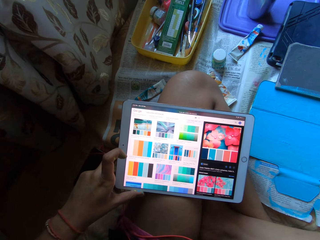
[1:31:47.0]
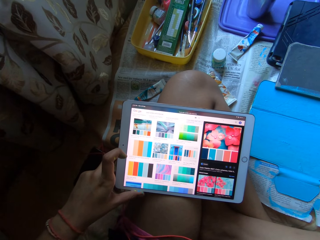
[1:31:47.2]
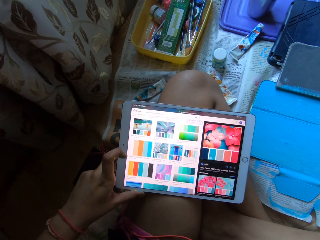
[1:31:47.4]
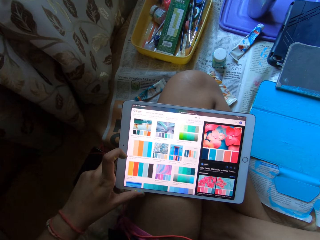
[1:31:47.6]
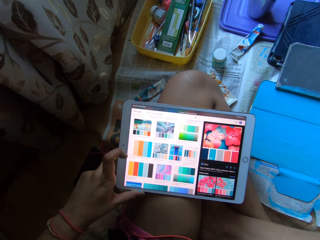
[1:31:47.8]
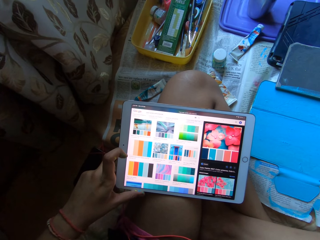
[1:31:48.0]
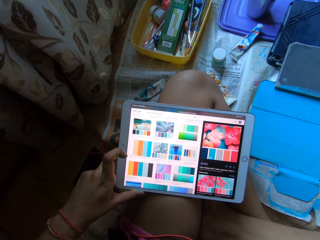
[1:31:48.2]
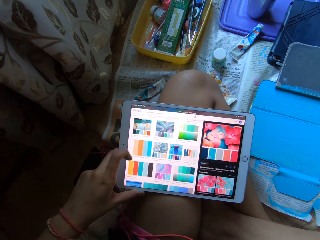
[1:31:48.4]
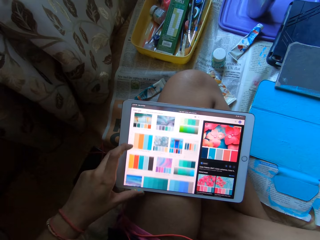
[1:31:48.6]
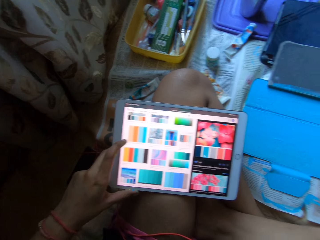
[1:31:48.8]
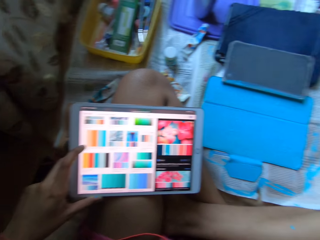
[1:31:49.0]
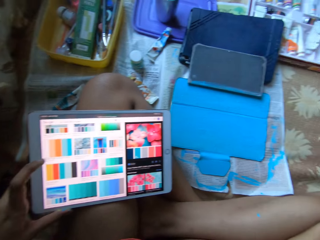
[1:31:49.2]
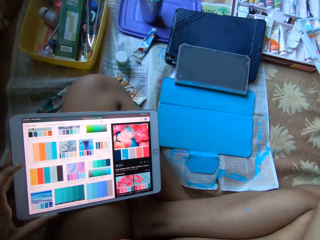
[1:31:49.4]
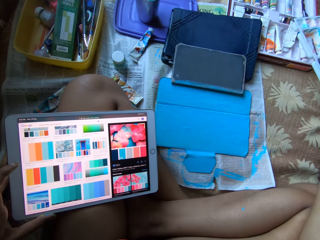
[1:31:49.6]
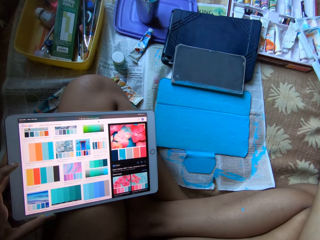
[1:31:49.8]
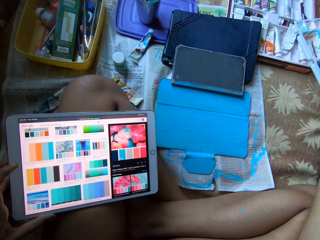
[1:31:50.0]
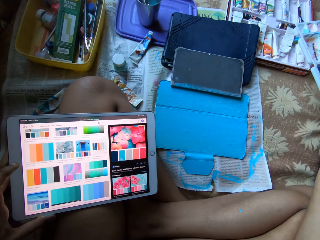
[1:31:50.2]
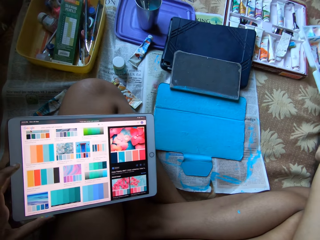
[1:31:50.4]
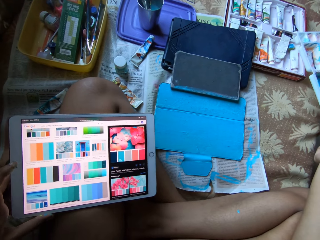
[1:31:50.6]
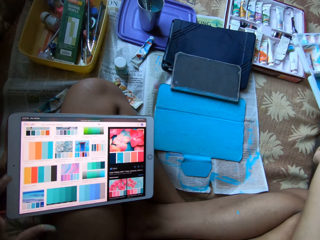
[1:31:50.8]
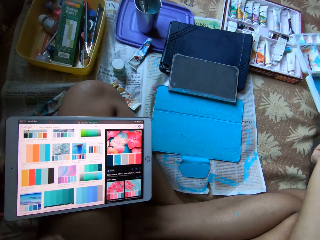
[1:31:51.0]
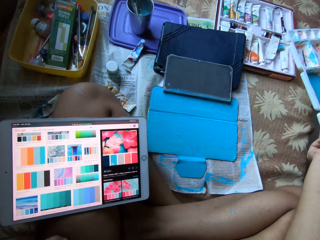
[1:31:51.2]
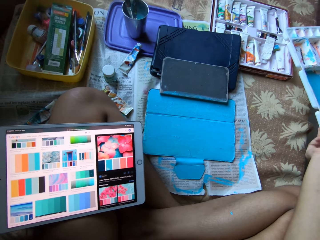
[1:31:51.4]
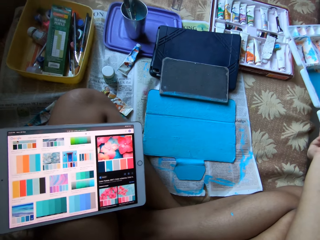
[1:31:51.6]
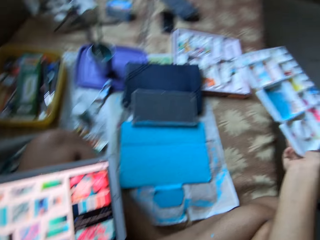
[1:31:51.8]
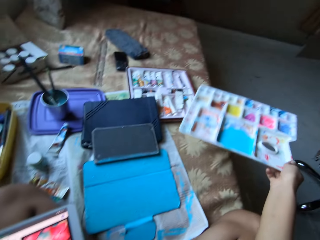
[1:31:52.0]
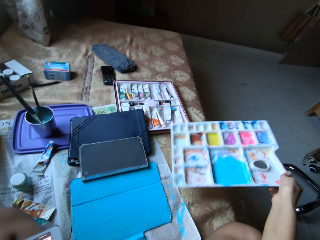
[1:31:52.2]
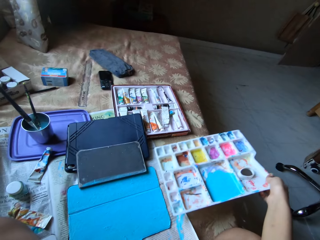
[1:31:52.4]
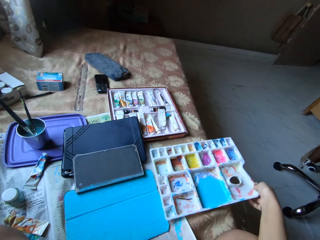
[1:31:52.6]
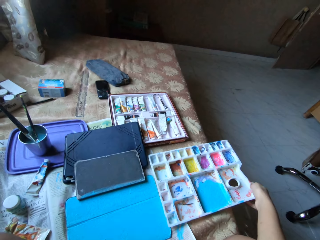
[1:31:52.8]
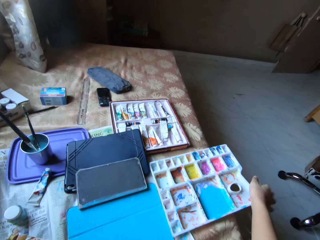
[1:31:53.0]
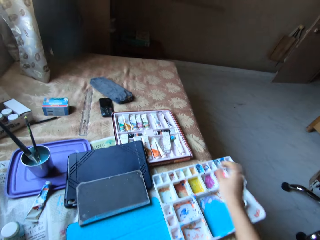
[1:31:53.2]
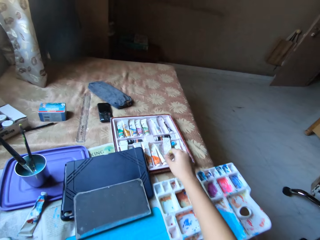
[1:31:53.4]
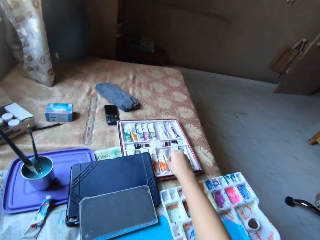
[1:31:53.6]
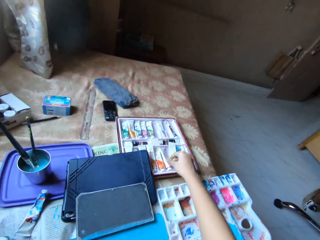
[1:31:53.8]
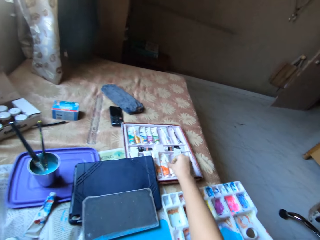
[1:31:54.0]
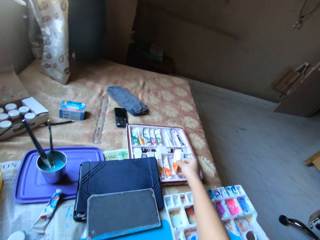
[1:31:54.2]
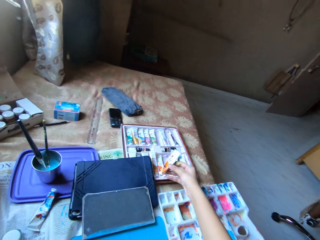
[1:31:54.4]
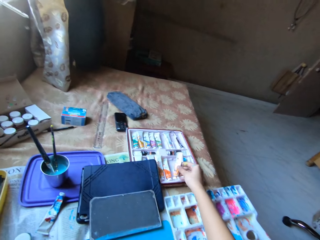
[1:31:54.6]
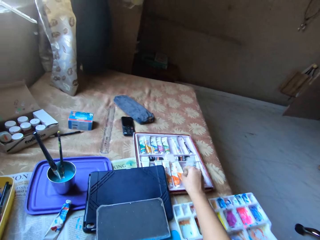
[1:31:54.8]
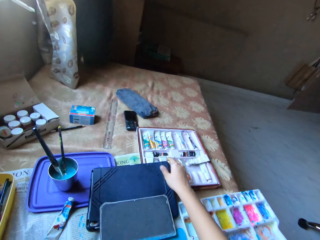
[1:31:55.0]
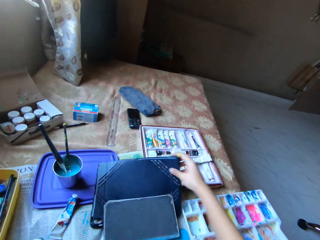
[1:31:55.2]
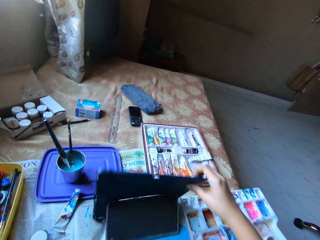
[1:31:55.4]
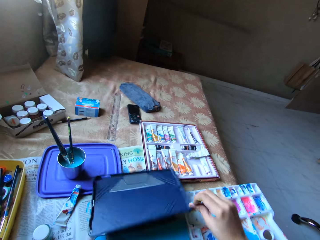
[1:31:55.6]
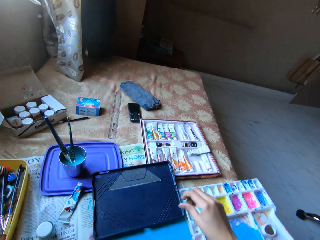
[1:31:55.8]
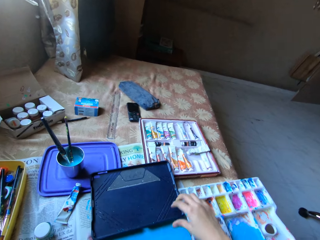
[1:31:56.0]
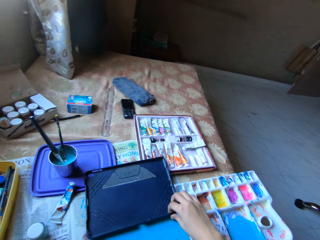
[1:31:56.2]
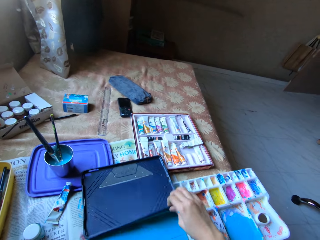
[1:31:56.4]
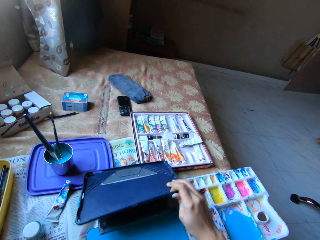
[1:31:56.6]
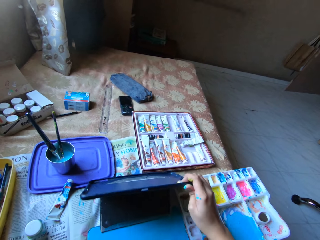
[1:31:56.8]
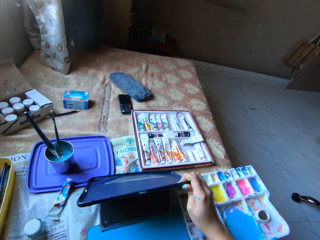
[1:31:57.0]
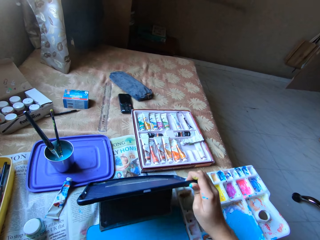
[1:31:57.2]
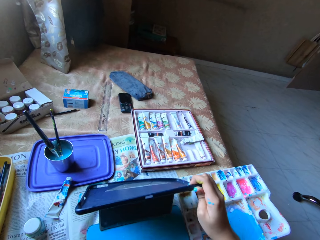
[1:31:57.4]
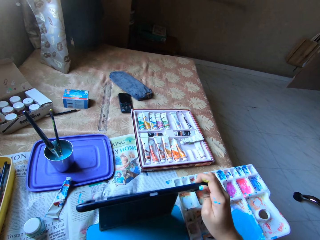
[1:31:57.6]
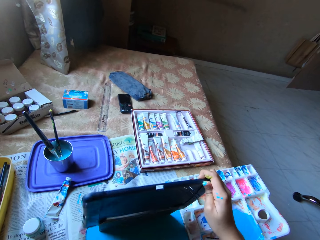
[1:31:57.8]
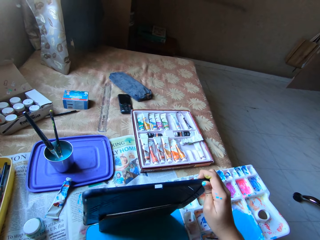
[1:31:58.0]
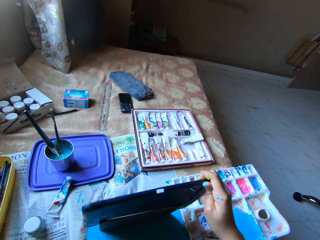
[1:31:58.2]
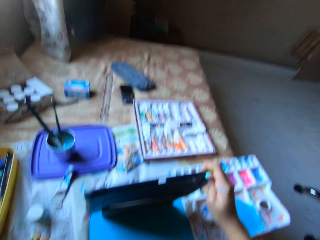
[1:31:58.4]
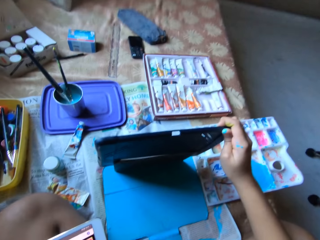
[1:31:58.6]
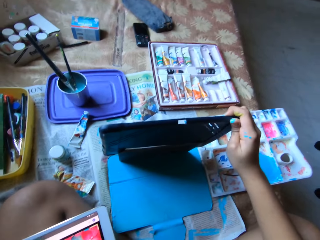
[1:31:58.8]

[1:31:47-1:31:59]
The camera wearer looks at the painted notebook cover. She removes her left hand from the tablet. She drops the paint palette on the bed with her right hand. She picks up a paint tube from a box of paint tubes with her right hand. She drops the paint tube in the box of paint tubes with her right hand. She flips over the tablet pouch on the bed with her right hand. She picks up the tablet pouch from the bed with her right hand.

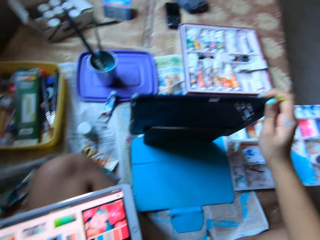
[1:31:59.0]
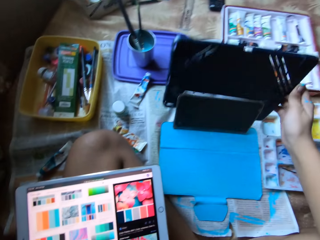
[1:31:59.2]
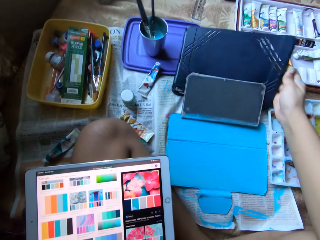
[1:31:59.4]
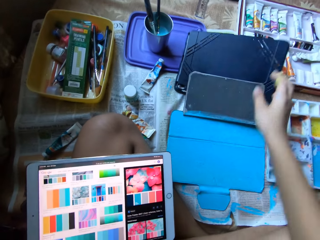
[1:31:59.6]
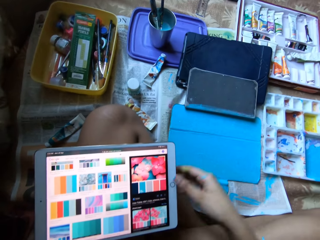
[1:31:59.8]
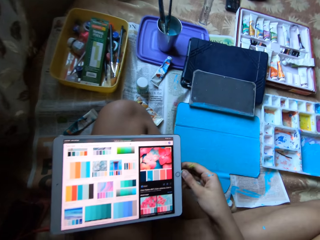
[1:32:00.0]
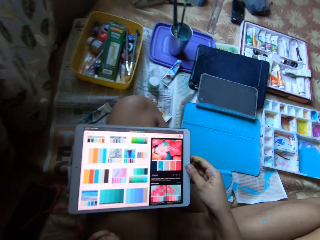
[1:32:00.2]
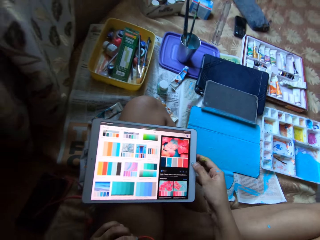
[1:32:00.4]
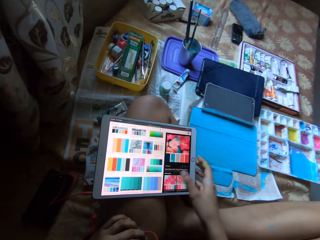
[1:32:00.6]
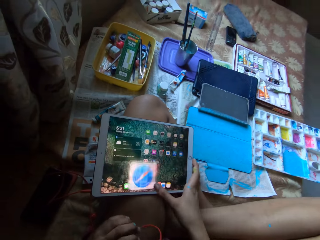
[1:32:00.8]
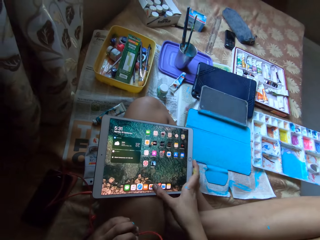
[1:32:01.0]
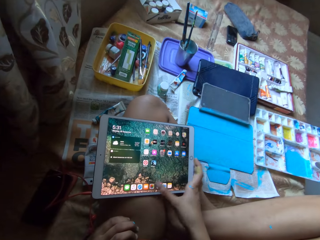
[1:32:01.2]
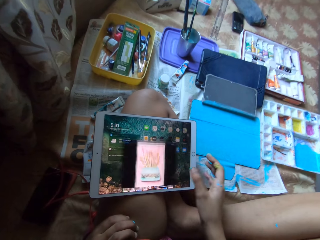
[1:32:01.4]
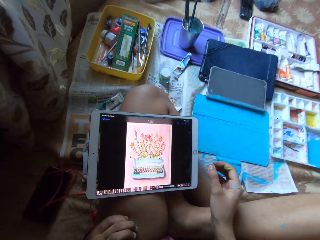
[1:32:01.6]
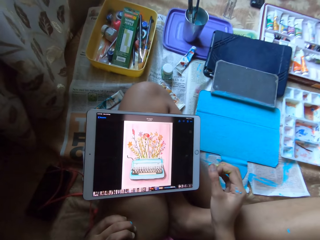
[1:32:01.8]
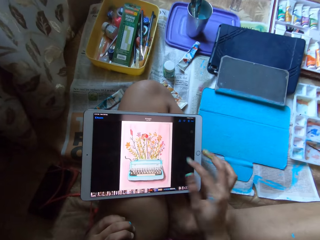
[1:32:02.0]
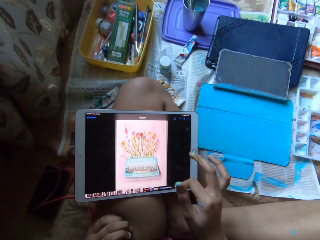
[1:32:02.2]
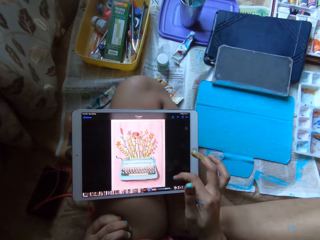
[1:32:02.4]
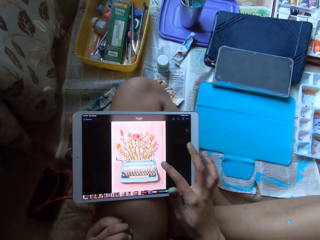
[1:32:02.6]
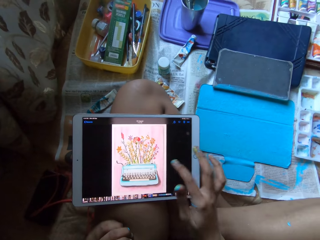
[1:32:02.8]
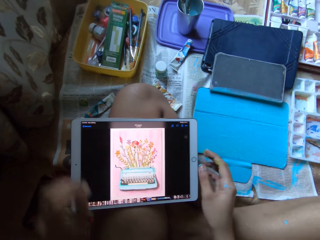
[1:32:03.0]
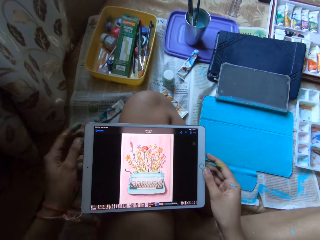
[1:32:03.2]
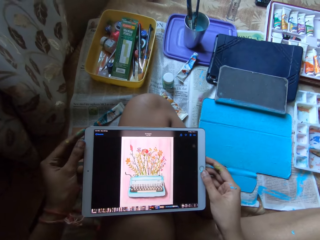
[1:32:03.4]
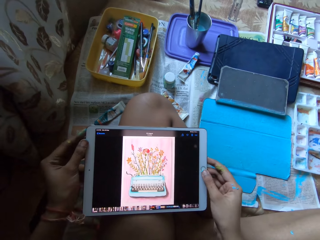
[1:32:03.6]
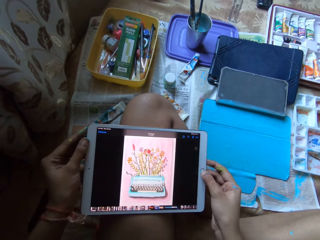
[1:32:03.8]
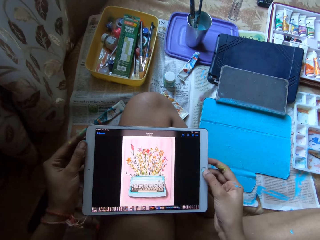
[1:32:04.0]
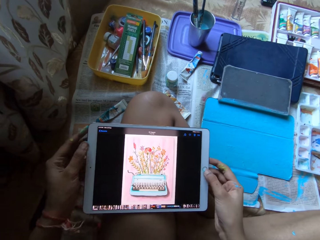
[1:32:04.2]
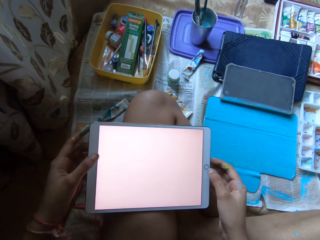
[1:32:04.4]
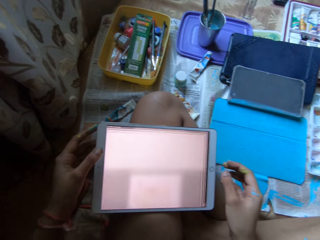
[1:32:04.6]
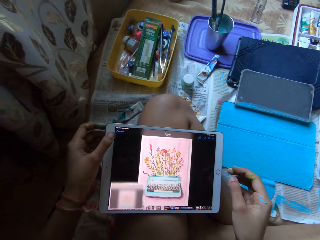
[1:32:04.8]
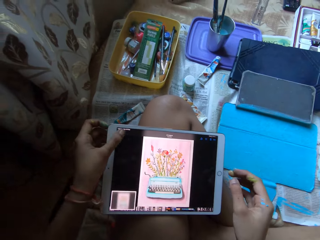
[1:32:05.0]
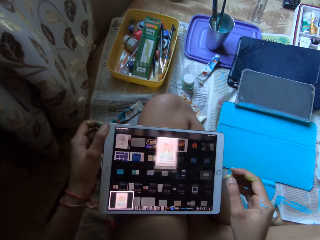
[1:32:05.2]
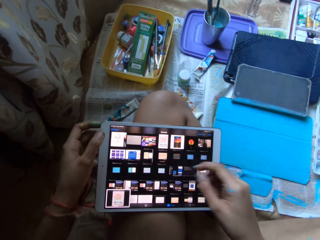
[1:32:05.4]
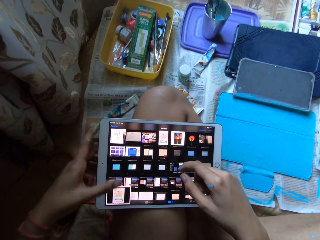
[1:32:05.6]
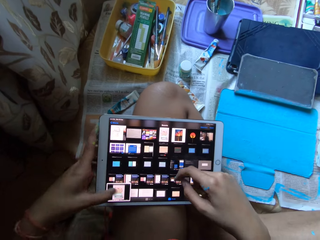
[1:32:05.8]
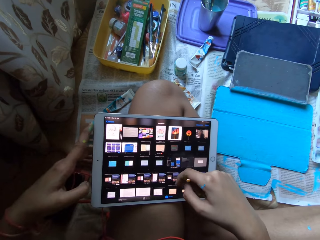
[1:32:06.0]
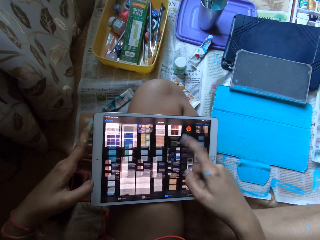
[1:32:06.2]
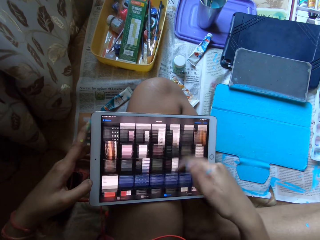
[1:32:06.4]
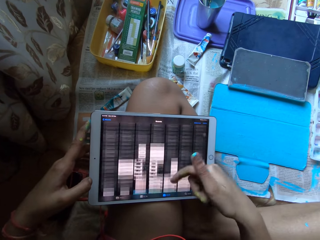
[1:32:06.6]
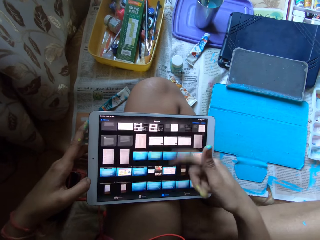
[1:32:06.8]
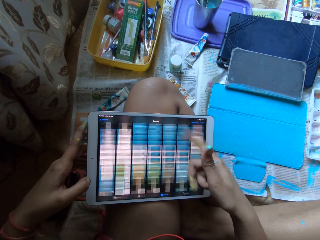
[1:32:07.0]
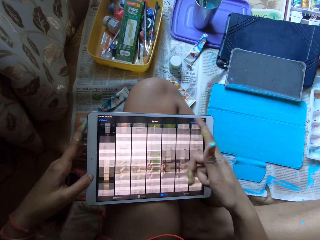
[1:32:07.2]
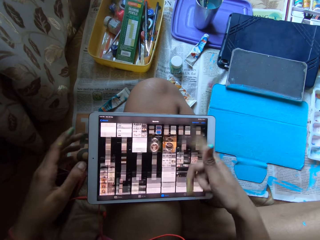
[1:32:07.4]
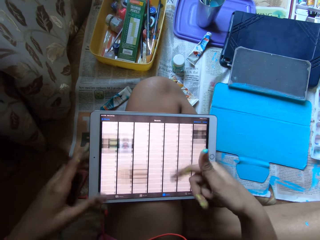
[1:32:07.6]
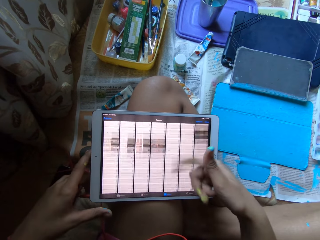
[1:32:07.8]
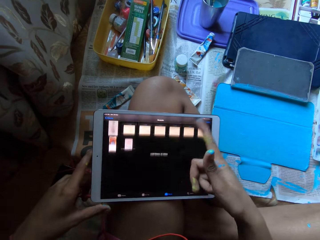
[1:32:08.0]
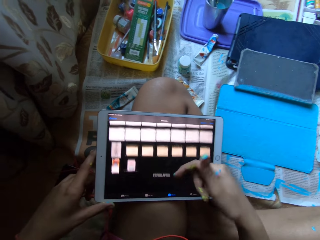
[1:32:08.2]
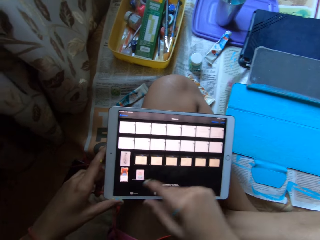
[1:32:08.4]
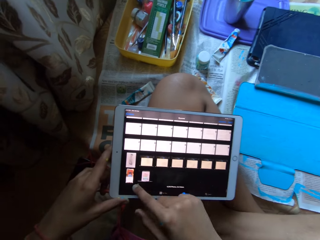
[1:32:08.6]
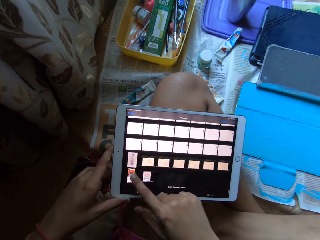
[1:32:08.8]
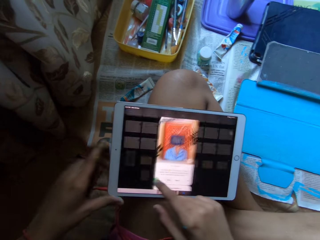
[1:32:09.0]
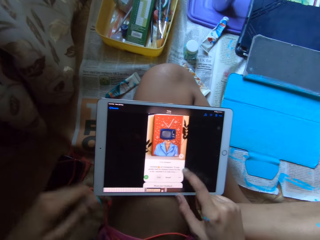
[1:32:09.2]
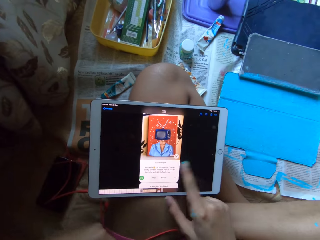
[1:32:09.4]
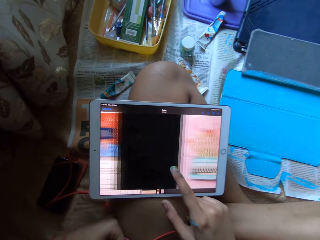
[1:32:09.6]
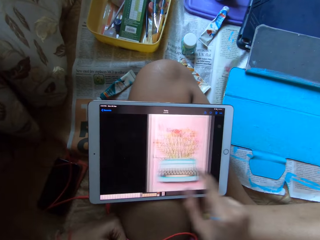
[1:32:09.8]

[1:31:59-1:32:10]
The camera wearer drops the tablet pouch on the bed with her right hand. She operates the tablet on her left leg with her right hand. She holds the tablet with her right hand and clicks on the screen of the tablet. She holds the tablet with both hands. She operates the tablet on her left leg with her hands. She clicks on the screen of the tablet, scrolls the tablet, and clicks on the screen of the tablet.
